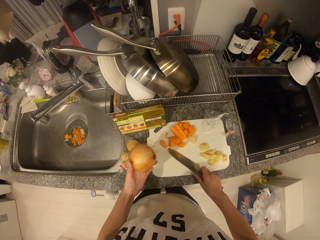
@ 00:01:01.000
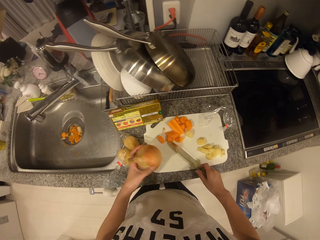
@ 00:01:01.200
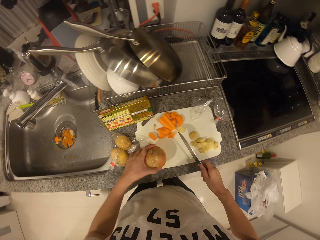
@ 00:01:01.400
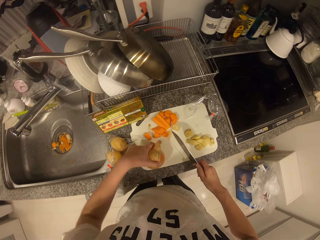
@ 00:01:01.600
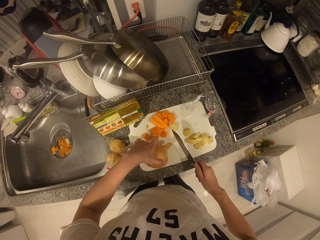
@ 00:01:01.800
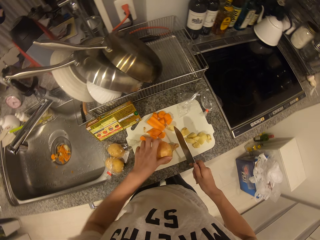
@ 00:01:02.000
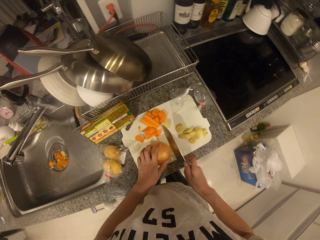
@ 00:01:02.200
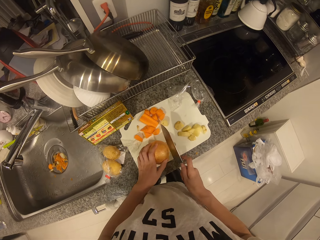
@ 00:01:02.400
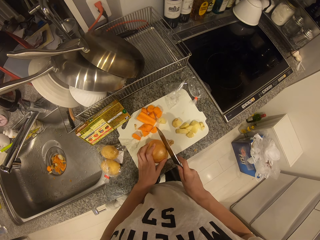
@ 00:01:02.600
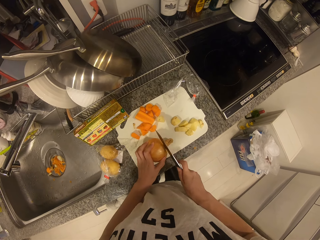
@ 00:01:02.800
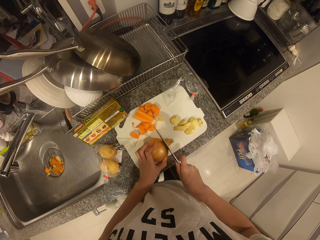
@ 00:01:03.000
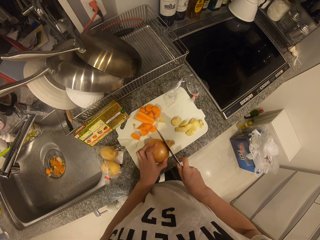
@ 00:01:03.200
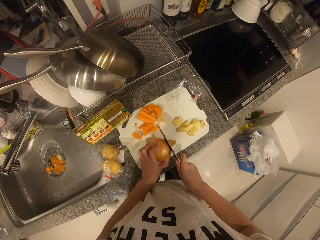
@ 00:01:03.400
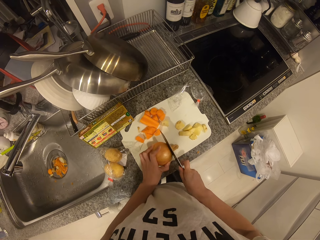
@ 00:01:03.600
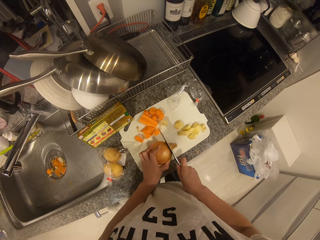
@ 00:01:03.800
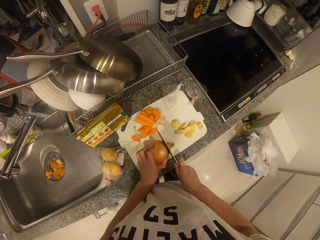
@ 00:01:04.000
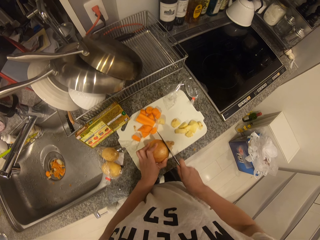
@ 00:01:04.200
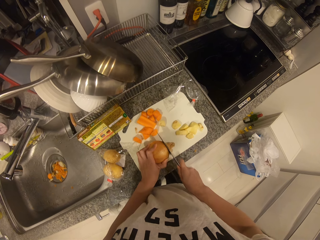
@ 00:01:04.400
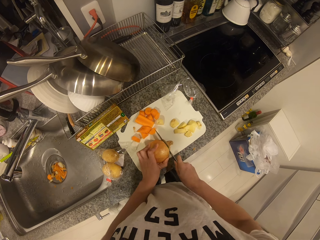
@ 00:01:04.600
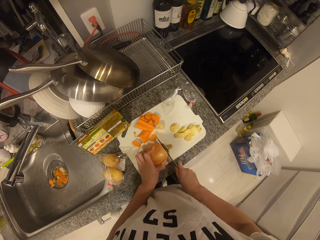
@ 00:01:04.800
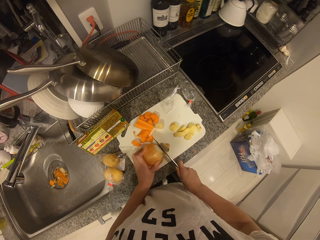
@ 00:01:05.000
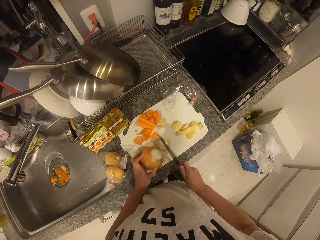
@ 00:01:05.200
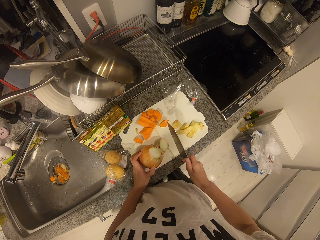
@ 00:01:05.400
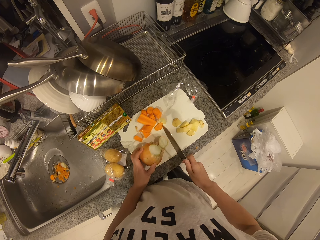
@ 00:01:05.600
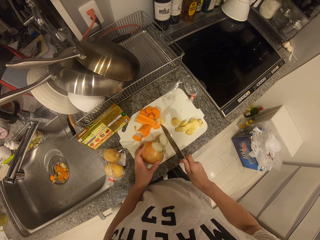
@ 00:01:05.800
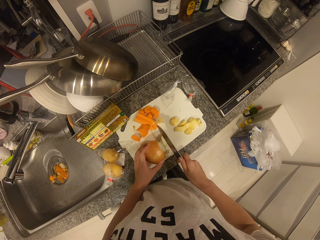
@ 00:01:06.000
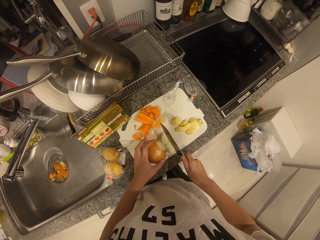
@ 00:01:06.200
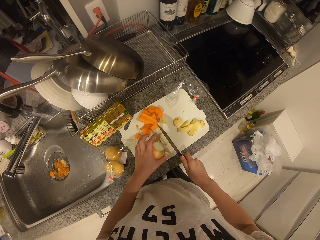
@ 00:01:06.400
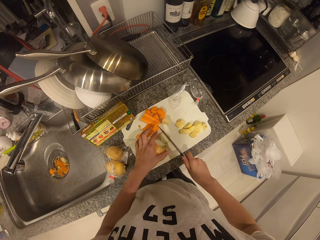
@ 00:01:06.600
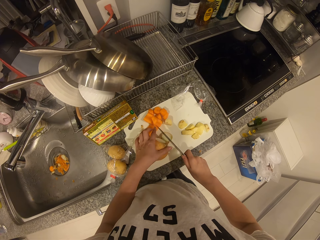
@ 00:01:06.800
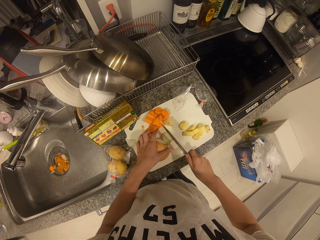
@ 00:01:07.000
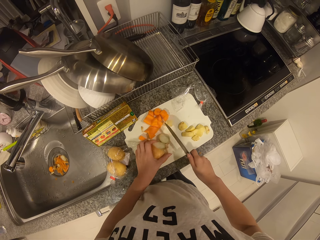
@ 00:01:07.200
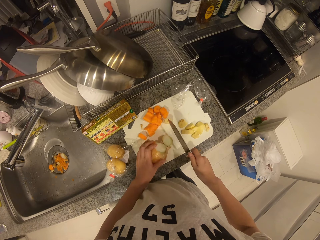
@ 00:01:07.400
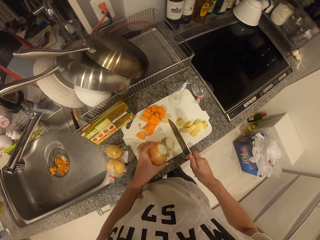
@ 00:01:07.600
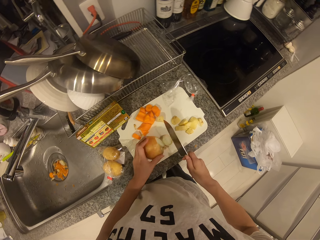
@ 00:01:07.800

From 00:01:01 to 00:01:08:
The camera wearer cuts the stem of the onion with the knife in his right hand.

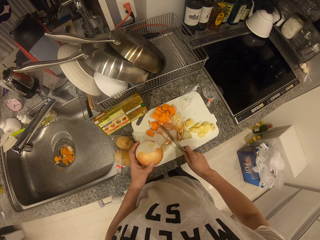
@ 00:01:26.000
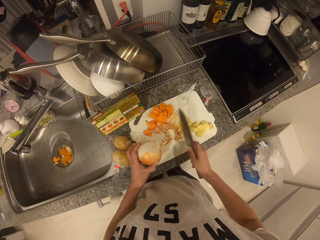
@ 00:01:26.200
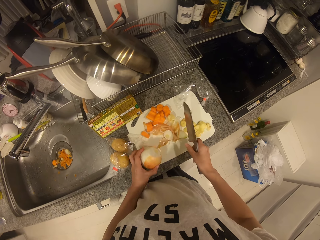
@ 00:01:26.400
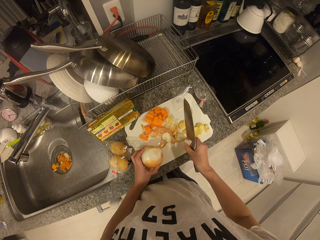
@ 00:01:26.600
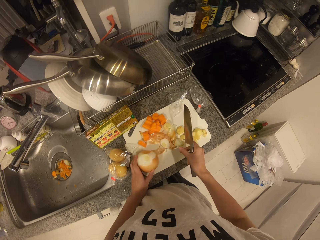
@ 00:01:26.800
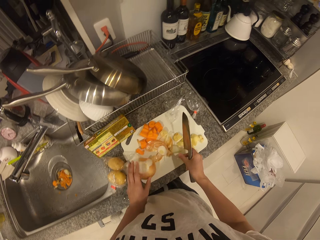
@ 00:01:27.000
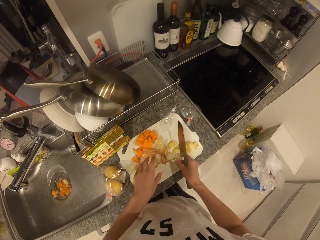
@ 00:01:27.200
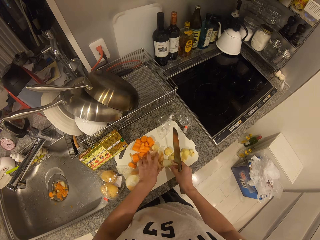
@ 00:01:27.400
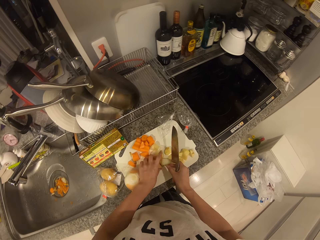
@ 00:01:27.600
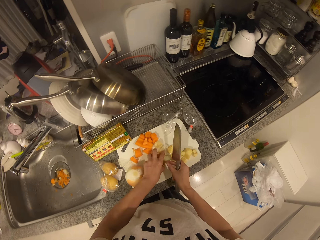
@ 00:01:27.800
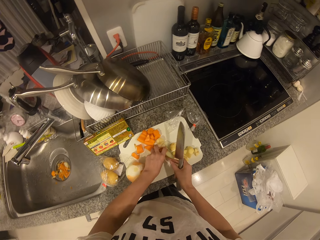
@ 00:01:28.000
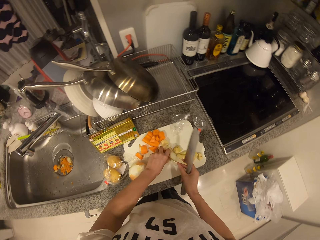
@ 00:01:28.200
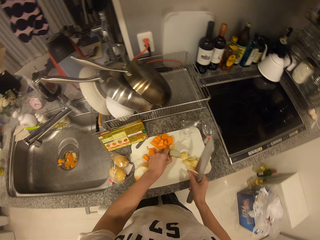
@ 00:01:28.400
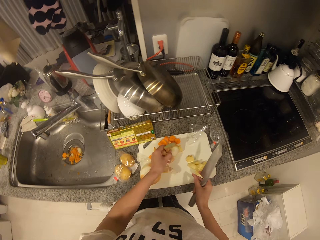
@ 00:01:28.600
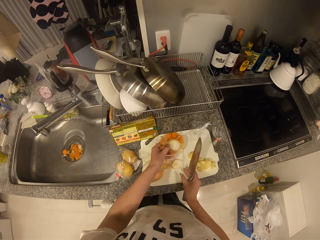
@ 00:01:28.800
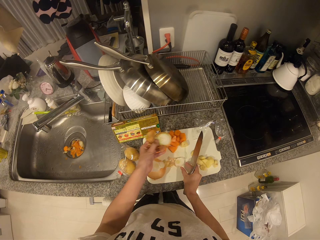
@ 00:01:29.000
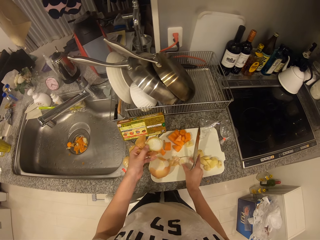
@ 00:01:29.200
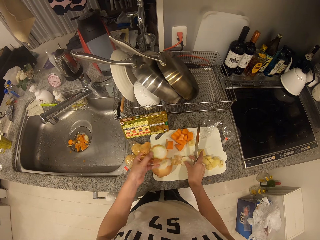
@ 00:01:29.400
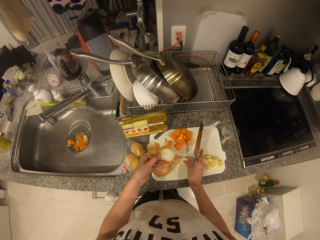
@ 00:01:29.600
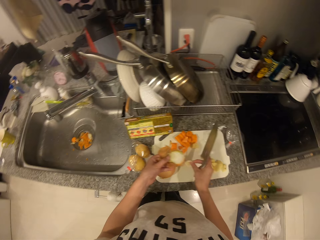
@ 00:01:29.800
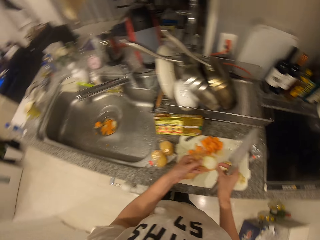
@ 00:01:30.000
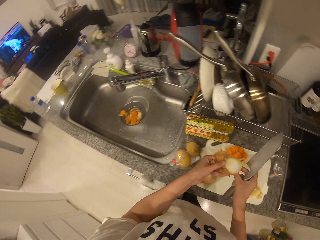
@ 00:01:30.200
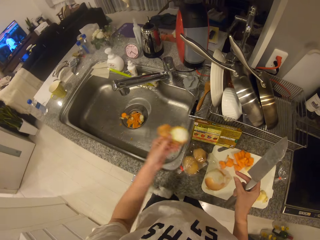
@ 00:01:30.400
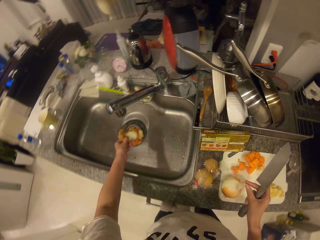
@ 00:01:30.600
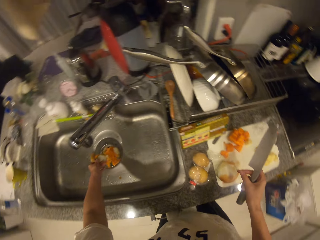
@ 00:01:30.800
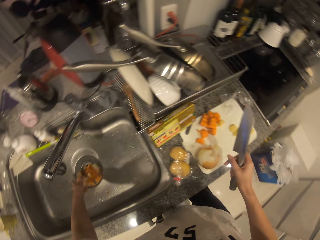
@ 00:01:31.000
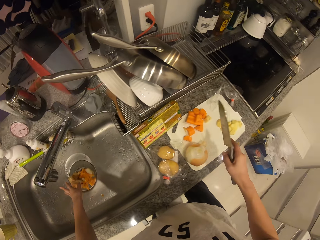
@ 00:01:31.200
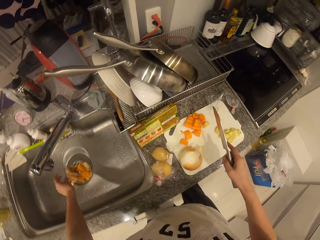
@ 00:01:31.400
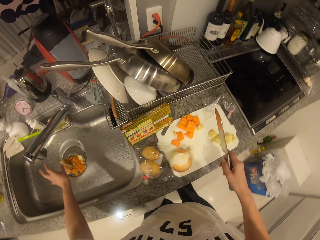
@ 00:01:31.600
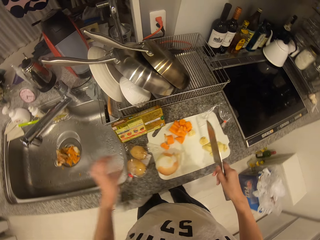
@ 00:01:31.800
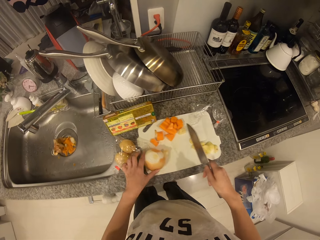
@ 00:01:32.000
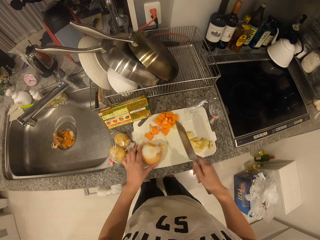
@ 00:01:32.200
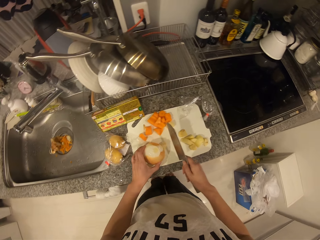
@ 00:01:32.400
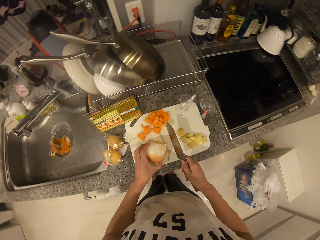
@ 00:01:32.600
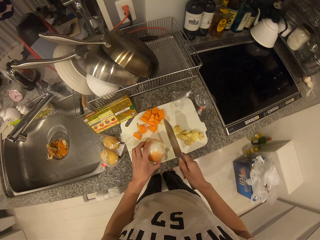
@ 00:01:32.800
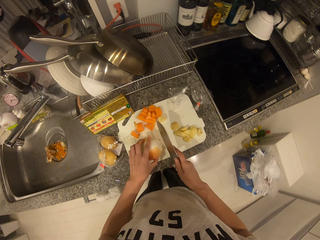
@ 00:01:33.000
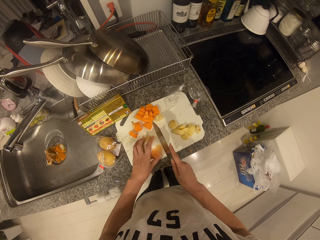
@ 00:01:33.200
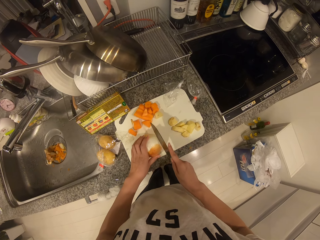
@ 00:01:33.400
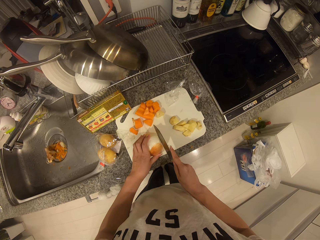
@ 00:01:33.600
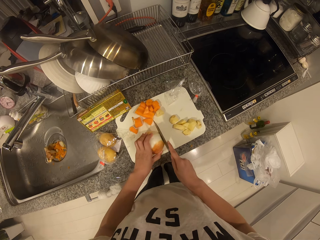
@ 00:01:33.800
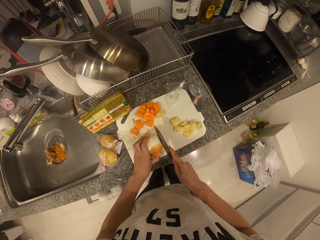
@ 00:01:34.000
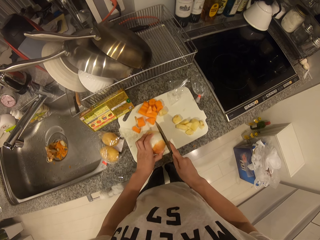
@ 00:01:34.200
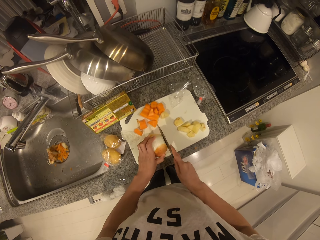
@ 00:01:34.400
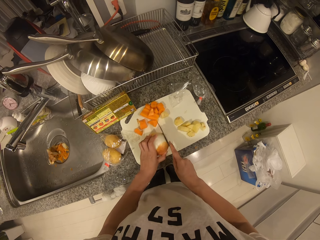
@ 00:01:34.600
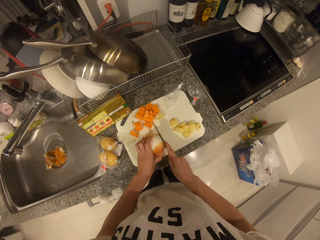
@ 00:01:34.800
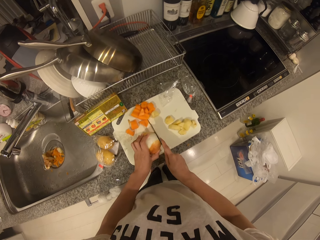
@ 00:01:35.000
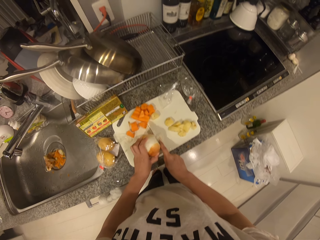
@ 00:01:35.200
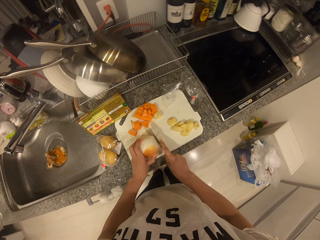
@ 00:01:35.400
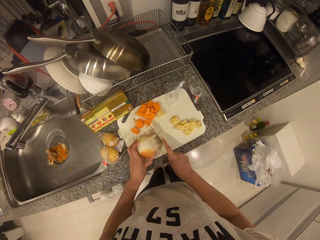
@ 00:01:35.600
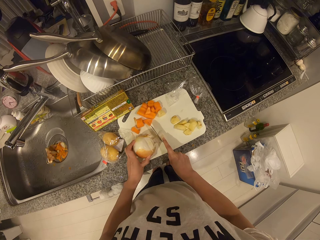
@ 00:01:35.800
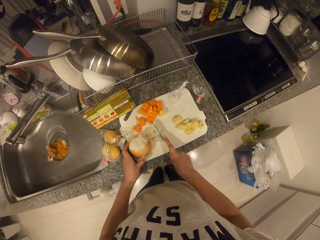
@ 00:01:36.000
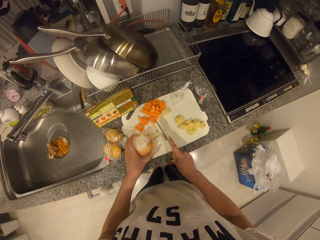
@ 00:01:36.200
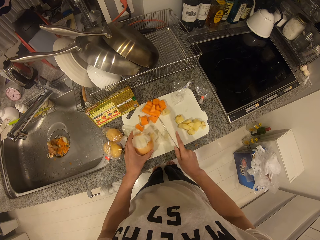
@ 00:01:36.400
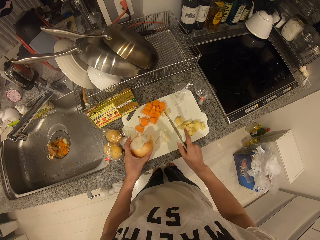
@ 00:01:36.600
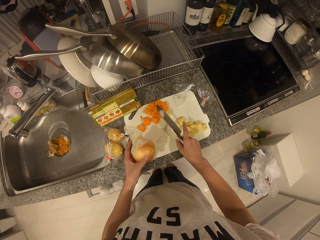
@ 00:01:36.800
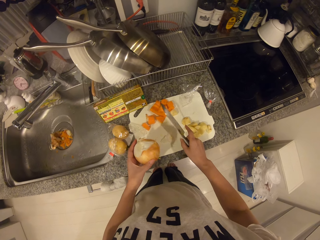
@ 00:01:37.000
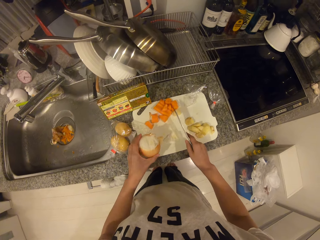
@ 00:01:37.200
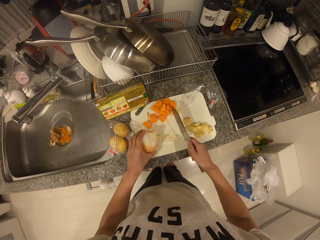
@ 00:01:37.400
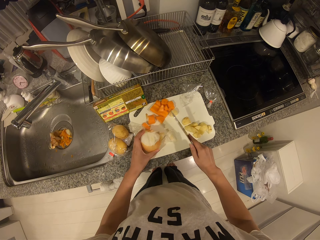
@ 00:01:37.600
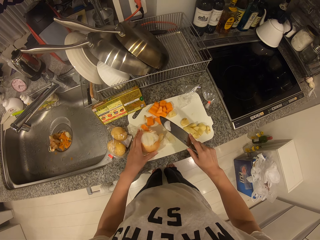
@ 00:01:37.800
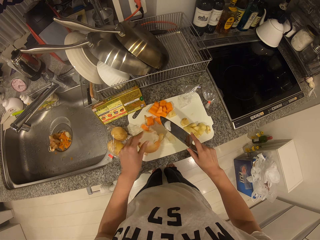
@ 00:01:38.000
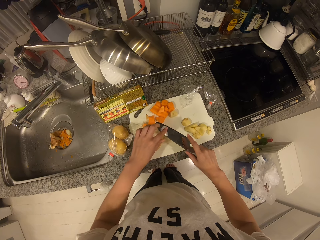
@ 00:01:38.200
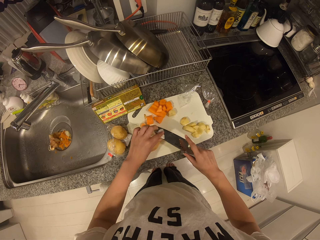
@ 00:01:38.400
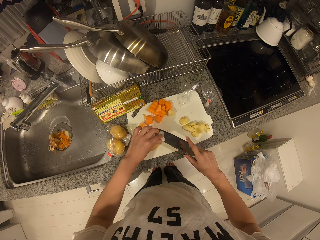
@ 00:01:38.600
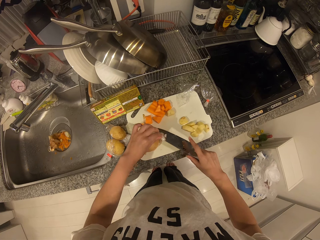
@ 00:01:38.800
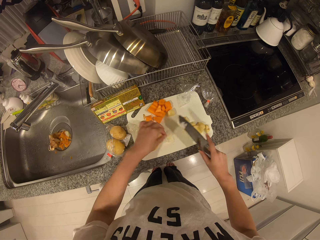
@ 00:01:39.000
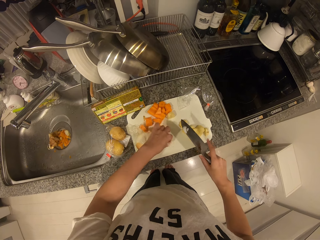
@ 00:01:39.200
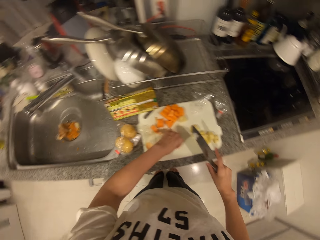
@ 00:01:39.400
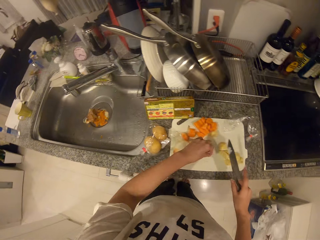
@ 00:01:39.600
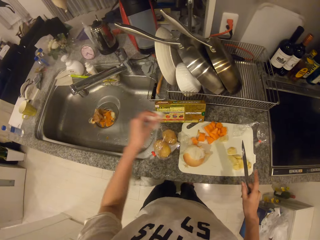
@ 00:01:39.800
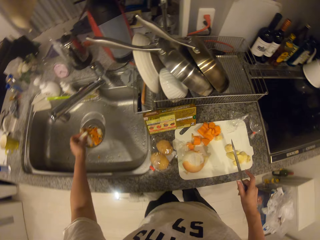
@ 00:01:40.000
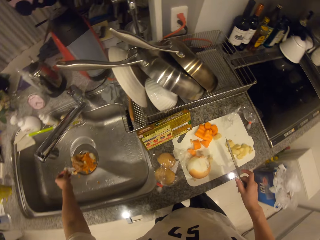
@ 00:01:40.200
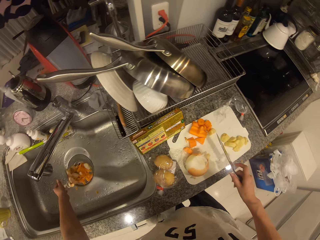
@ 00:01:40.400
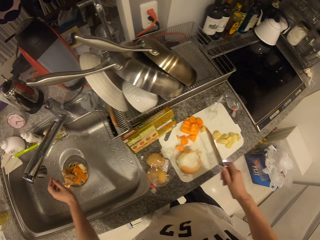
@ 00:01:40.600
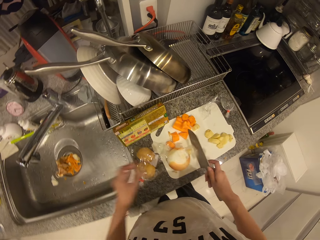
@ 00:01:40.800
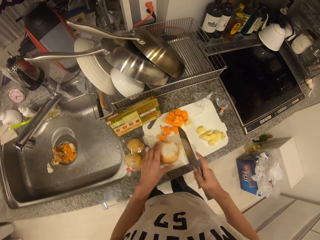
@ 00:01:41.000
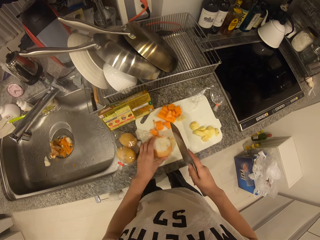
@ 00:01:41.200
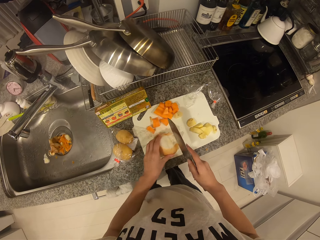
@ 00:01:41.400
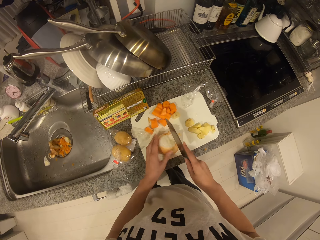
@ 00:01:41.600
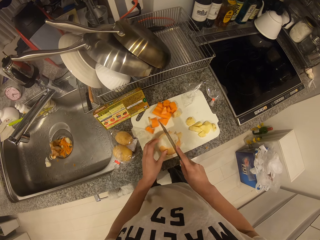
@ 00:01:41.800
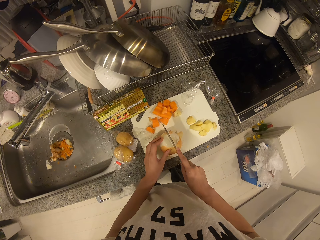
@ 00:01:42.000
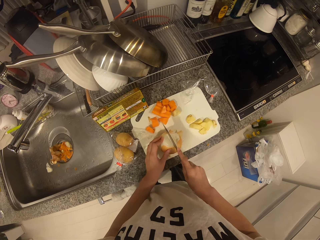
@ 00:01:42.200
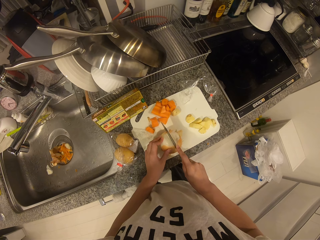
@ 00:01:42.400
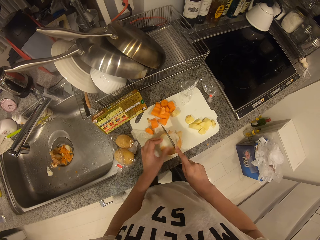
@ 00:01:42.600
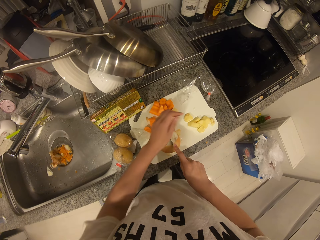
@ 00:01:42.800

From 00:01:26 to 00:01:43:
The camera wearer packs the pieces of onion from the cutting board with his hands. He throws the pieces of onion into the sink hole with his left hand. He adjusts the onion on the cutting board with his left hand. He cuts the onion with the knife in his right hand. He drops the onion on the cutting board with his left hand. He wipes the knife. He picks pieces of onion from the cutting board with his left hand. He throws the pieces of onion into the sink with his left hand. He adjusts the onion on the cutting board with his left hand. He cuts the onion on the cutting board with the knife.
